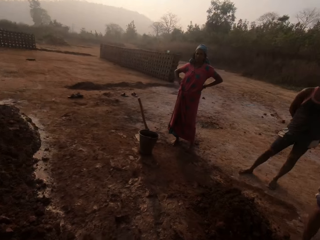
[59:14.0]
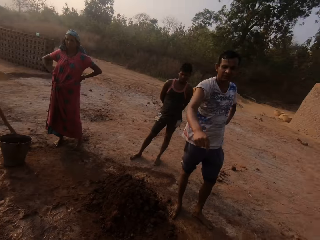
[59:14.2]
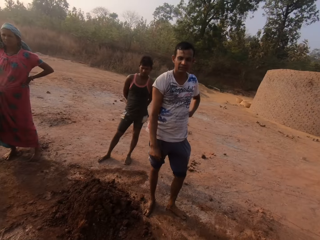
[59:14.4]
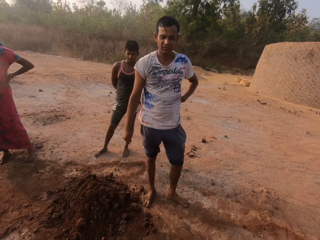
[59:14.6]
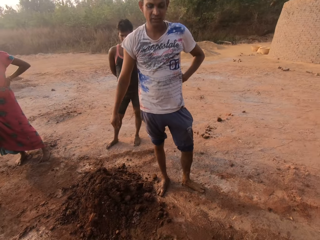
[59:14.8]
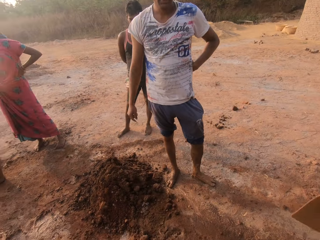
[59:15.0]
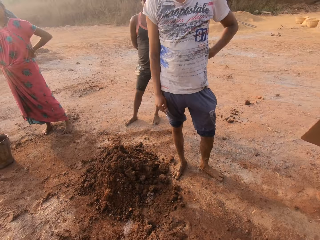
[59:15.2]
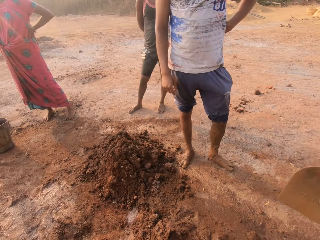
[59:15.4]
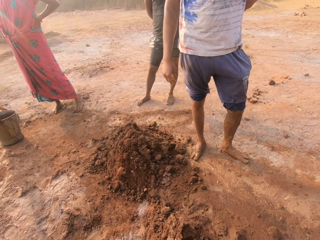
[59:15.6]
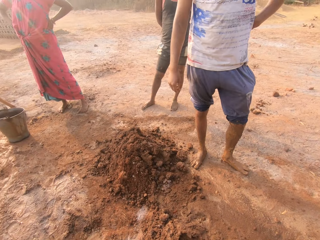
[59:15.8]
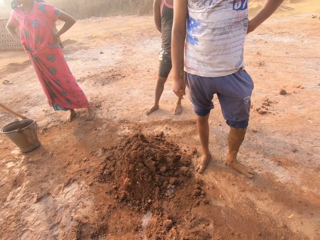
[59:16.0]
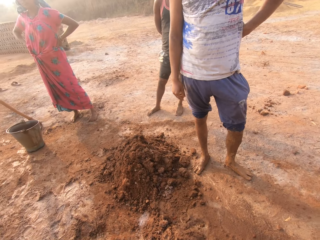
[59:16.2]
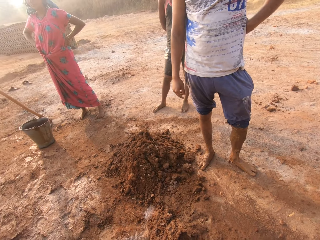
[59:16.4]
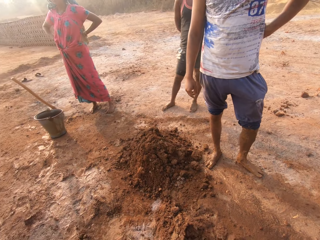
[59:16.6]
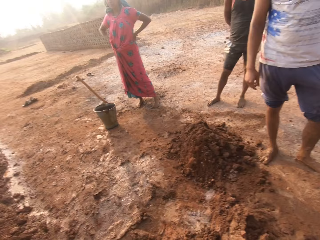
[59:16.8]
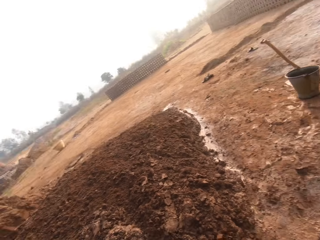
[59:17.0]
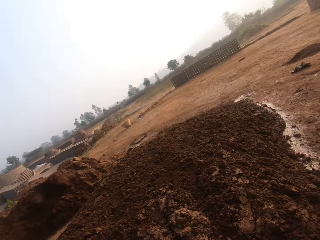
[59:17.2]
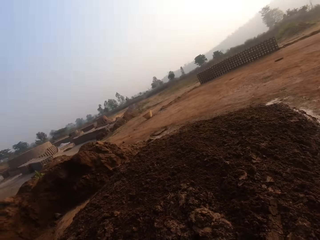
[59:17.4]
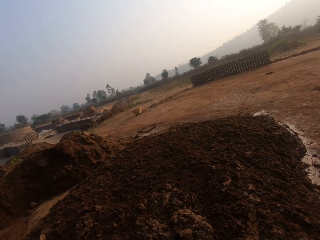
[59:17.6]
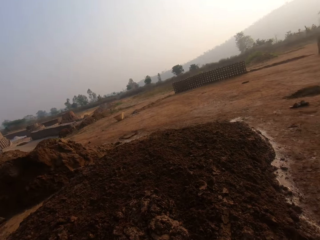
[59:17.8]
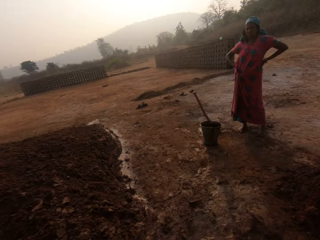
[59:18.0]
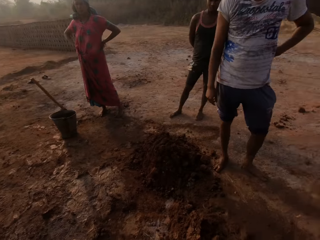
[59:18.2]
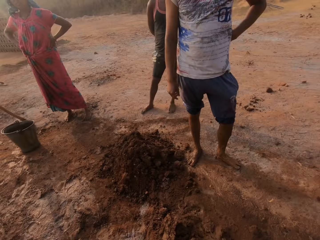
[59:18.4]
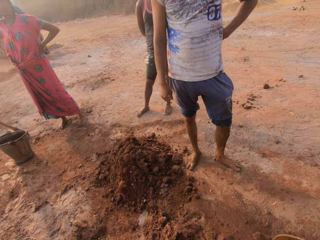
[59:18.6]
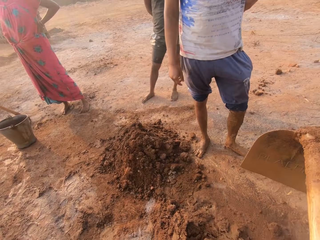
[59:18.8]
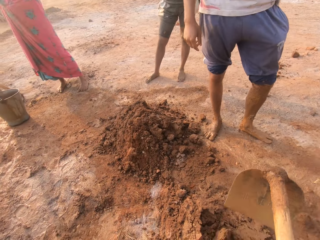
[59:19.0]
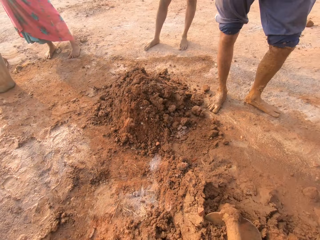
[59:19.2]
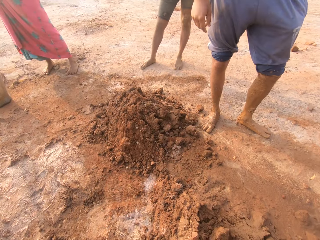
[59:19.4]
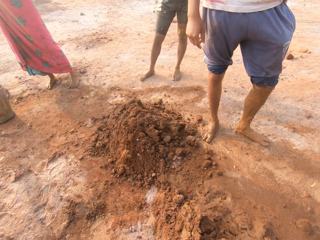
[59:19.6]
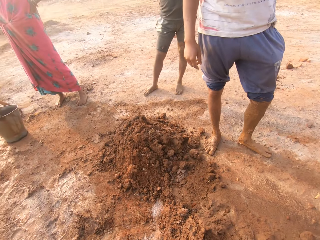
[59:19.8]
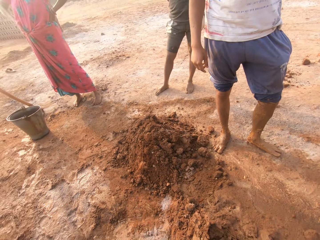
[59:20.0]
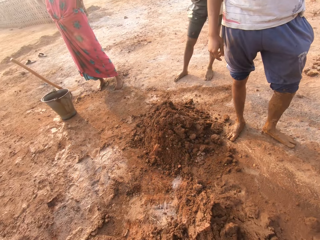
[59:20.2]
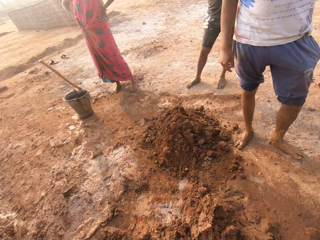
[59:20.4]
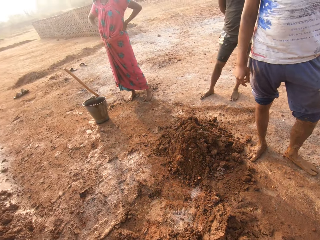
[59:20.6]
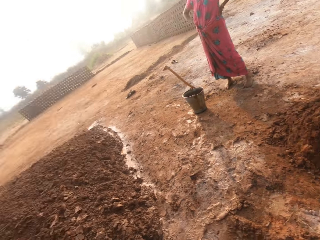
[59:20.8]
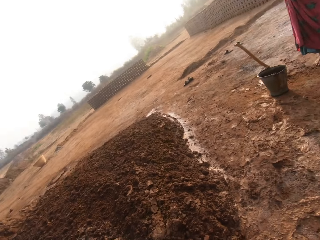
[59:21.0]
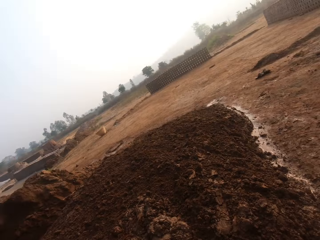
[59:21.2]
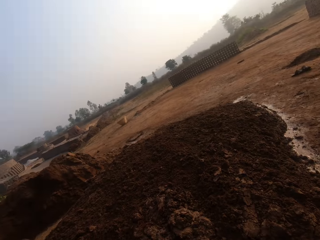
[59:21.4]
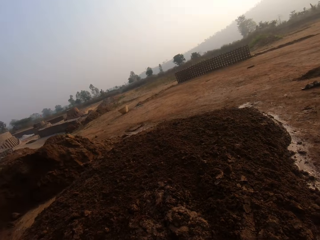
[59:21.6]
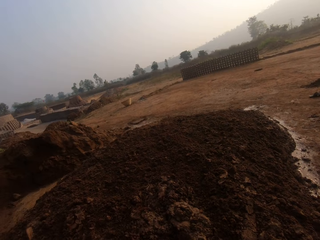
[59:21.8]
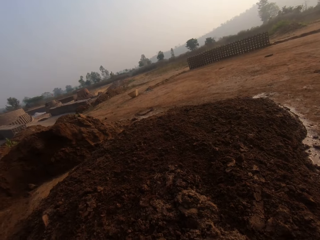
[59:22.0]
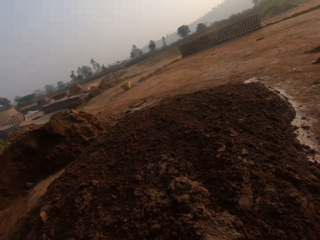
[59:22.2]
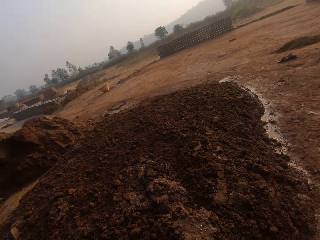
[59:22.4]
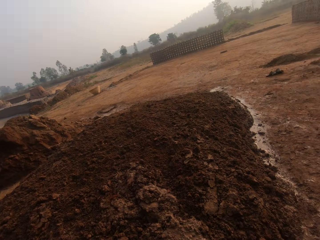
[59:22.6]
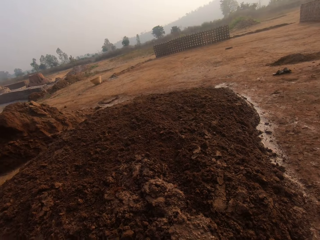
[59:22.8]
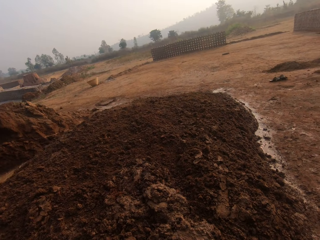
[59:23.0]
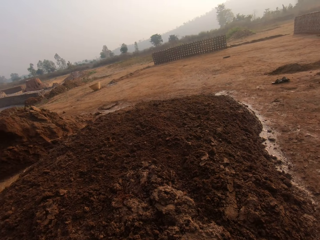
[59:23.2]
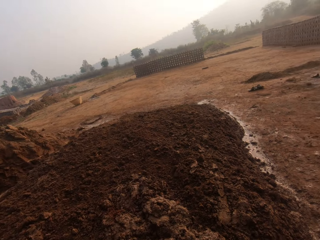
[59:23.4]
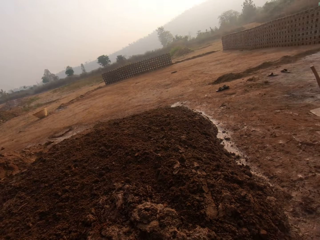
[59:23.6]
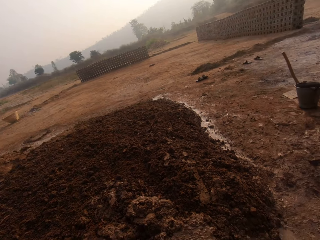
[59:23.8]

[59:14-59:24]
The camera wearer looks around in the field. A man stands in the field. The camera wearer digs clay from the ground with the gardening hoe in his hands. He throws the clay on the heap of clay on the ground with the hoe in his hands. He looks around in the field. He digs clay from the ground with the hoe in his hands. He throws the clay on the heap of clay on the ground with the hoe in his hands. He looks around in the field.

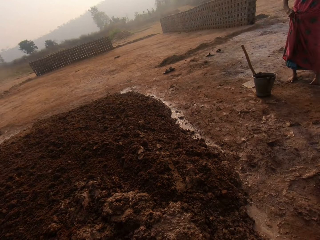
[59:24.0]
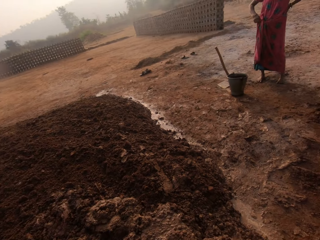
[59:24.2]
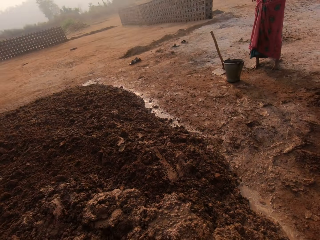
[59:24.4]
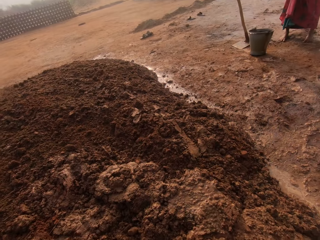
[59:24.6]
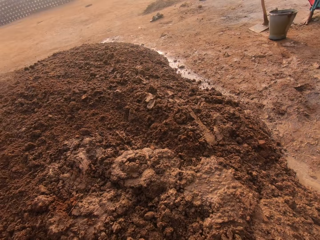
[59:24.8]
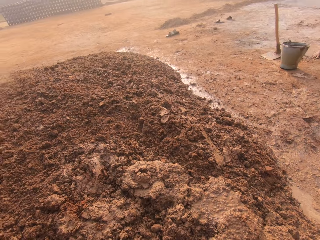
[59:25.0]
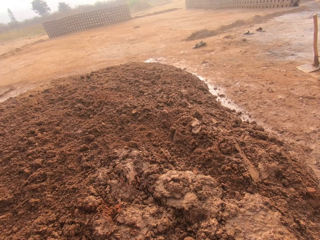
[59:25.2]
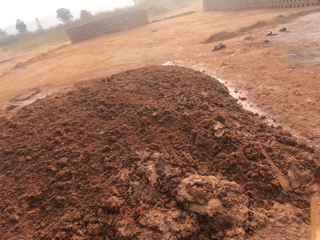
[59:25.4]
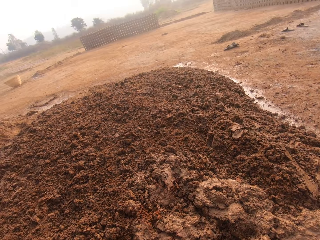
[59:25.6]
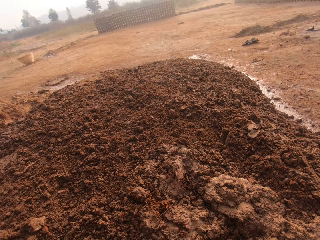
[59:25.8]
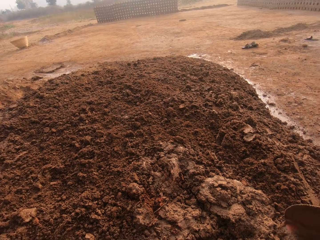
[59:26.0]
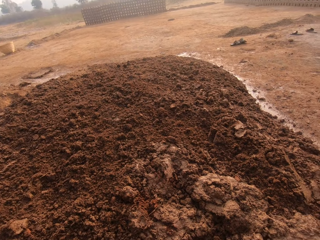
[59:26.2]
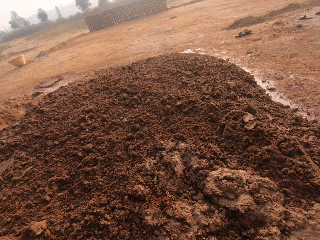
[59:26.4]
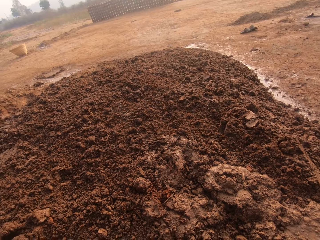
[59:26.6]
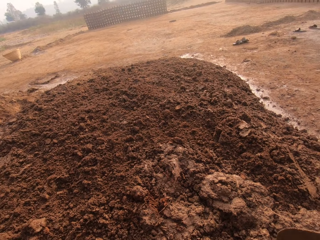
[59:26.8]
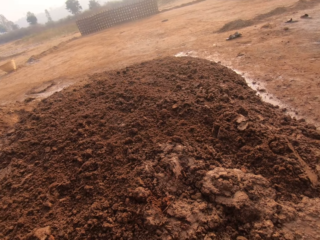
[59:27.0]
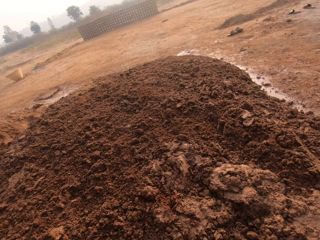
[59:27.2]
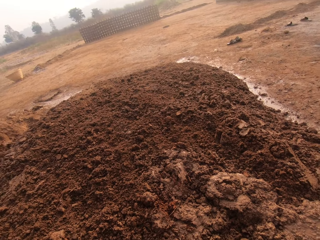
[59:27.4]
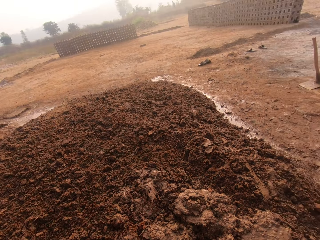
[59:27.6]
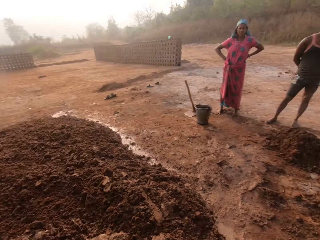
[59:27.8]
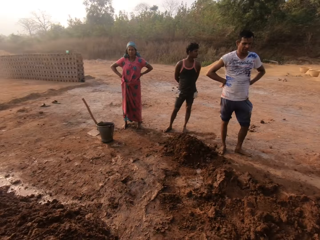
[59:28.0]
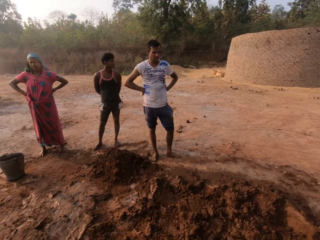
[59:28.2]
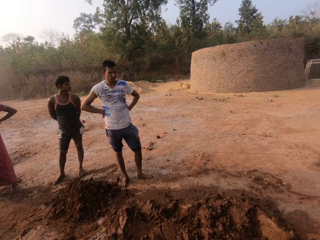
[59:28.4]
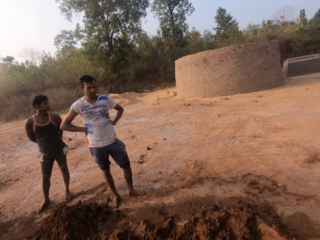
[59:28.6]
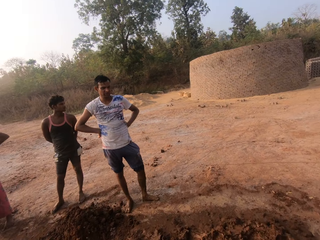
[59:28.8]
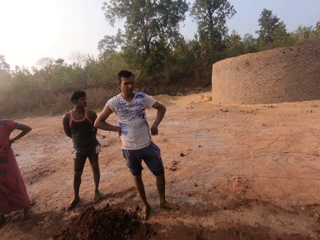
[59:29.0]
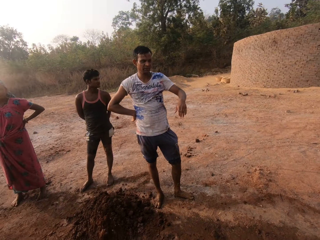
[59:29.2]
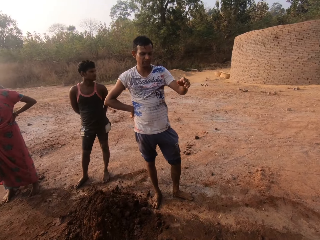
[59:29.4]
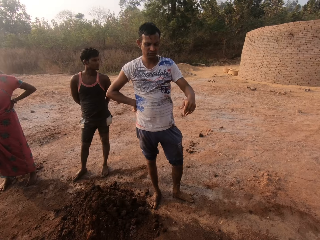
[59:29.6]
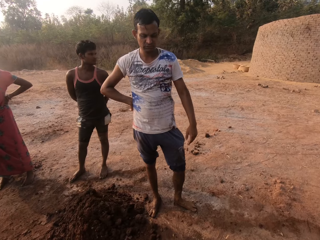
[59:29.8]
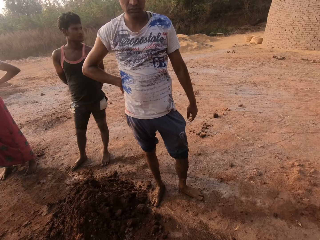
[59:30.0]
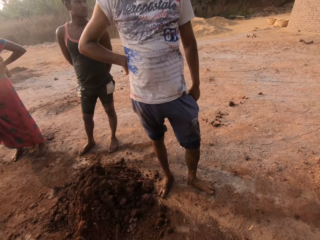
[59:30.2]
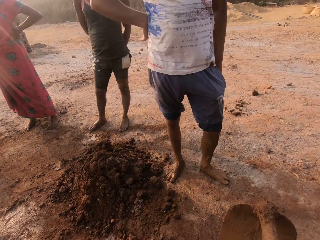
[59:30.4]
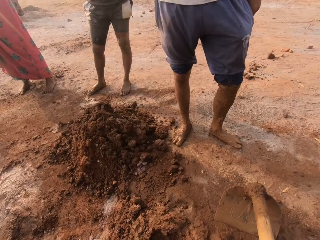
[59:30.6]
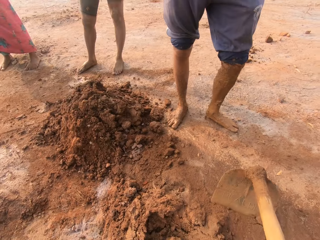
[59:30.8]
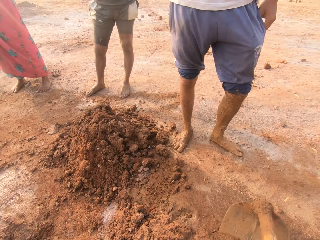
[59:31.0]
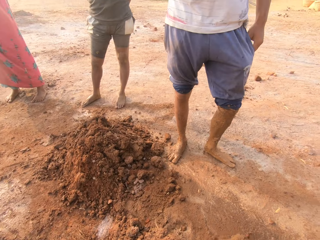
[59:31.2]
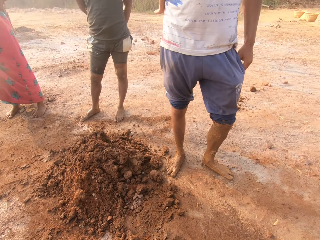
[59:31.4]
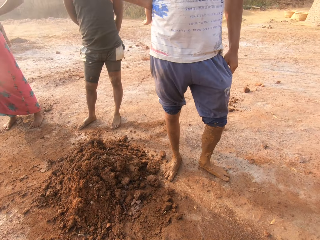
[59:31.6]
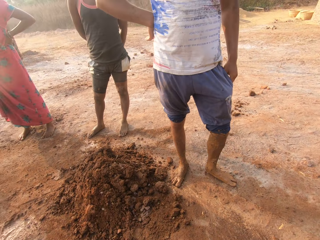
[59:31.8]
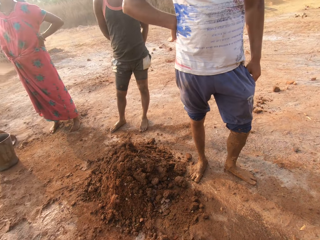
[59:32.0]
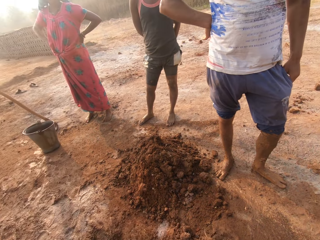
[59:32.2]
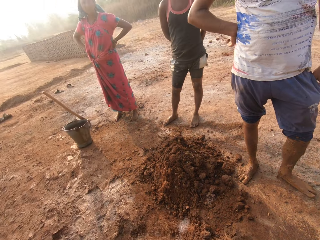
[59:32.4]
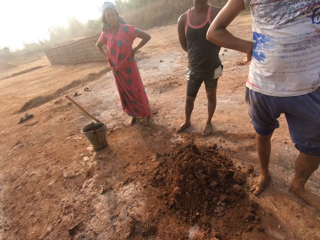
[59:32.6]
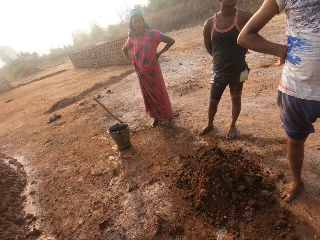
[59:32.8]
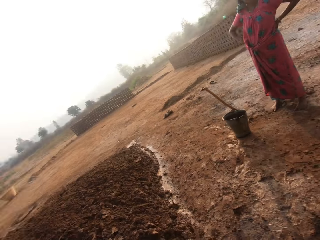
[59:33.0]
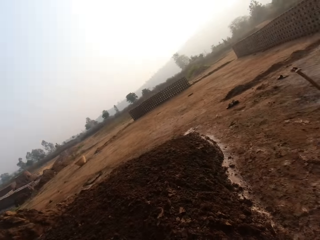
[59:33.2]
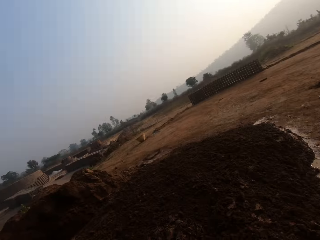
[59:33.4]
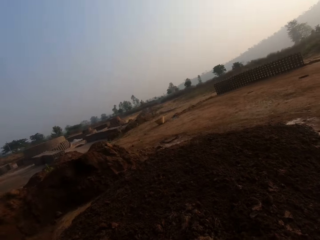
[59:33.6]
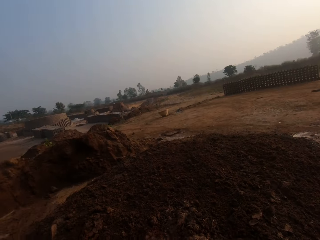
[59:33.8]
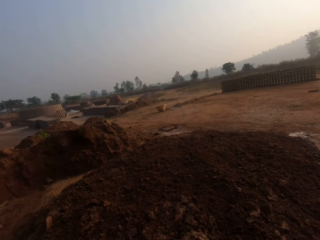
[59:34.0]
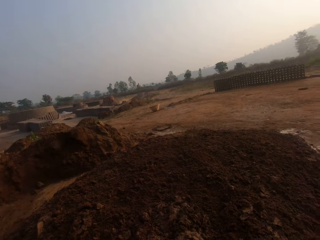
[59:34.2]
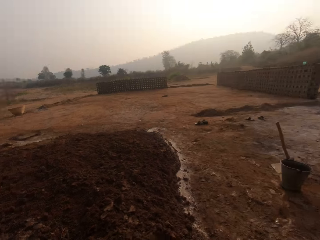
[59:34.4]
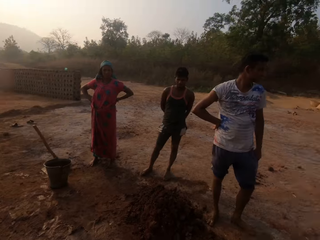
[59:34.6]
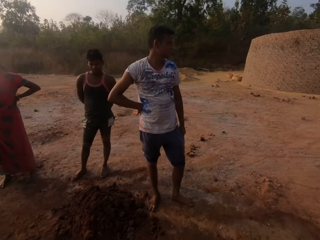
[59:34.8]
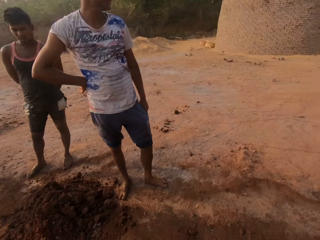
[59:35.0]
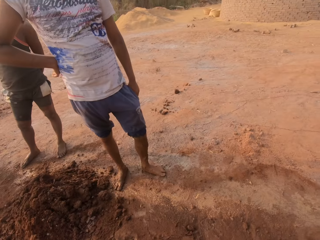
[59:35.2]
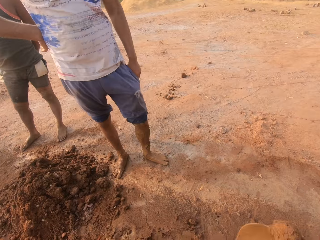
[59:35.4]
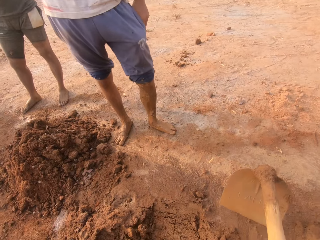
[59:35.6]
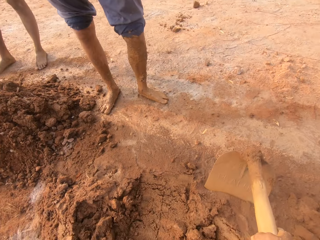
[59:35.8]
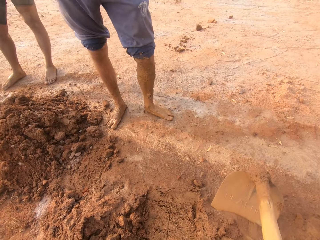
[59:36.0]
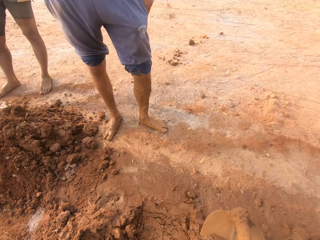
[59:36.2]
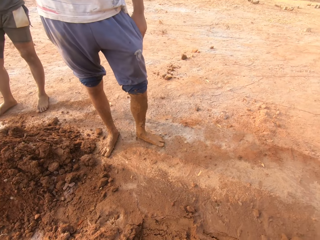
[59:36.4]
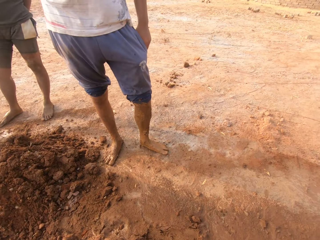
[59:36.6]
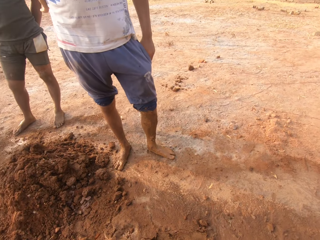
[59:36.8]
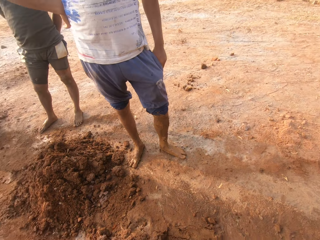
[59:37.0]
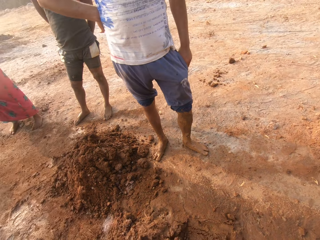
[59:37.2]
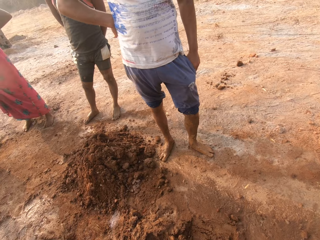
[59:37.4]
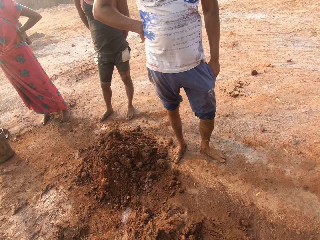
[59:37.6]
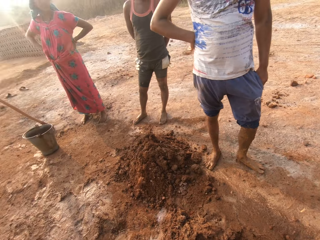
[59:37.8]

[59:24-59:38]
The camera wearer walks around in the field. He hits a lump of clay on the heap of clay with the hoe in his hands. He digs in the soil with the gardening hoe. A man stands in the field. The camera wearer walks around in the field. He digs clay from the ground with the hoe in his hands. He places the gardening hoe on the ground. He looks around in the field. He throws the clay on the heap of clay on the ground with the hoe in his hands. The man stands in the field. The camera wearer digs clay from the ground with the hoe in his hands. He mixes the soil with the gardening hoe.
